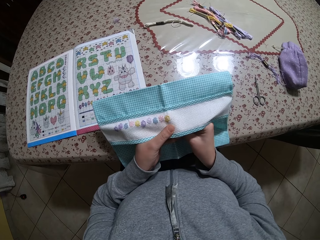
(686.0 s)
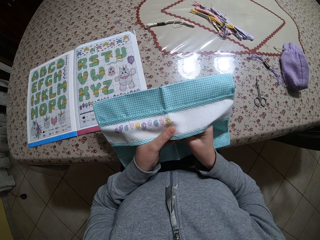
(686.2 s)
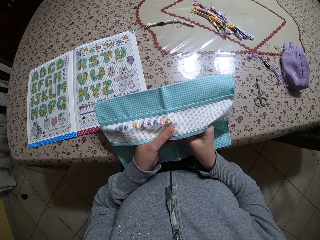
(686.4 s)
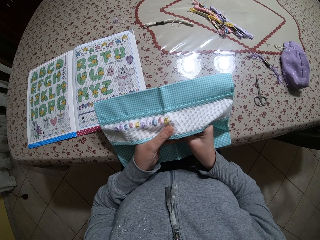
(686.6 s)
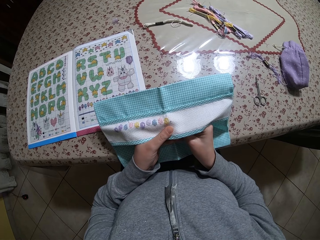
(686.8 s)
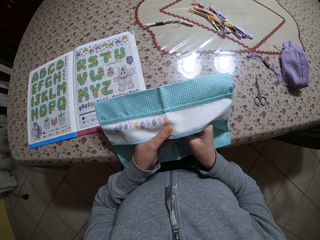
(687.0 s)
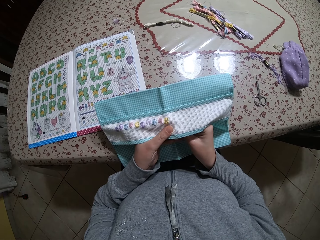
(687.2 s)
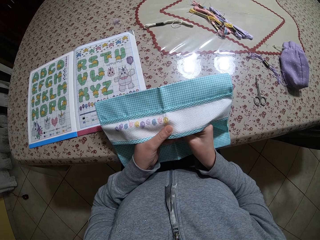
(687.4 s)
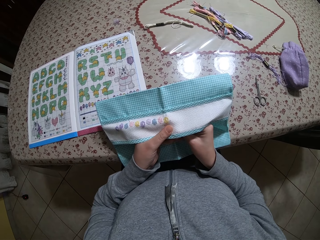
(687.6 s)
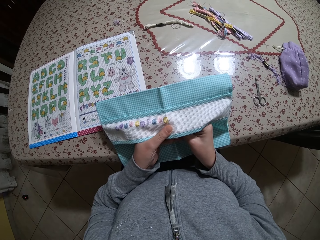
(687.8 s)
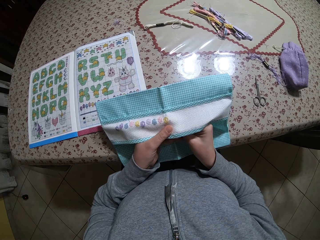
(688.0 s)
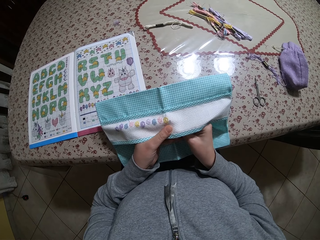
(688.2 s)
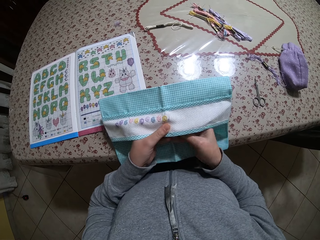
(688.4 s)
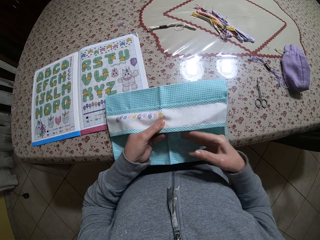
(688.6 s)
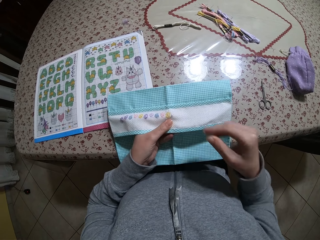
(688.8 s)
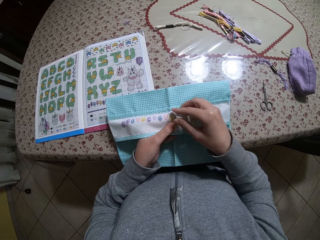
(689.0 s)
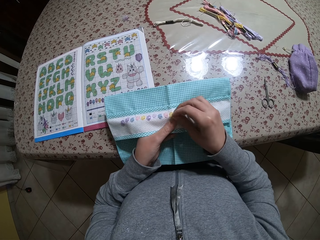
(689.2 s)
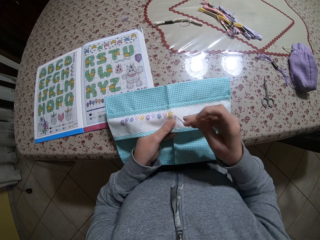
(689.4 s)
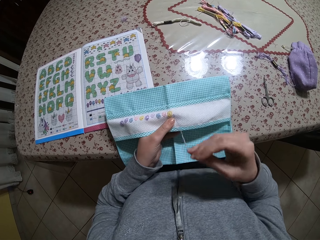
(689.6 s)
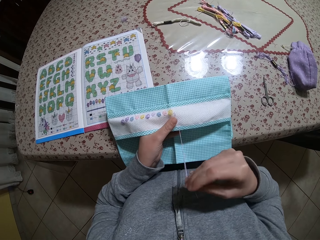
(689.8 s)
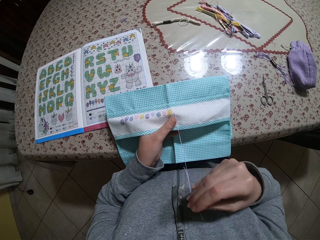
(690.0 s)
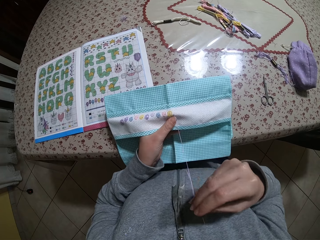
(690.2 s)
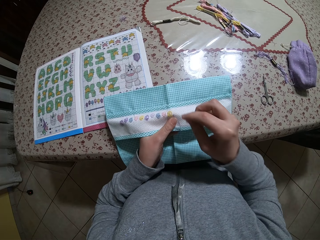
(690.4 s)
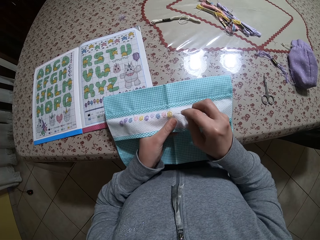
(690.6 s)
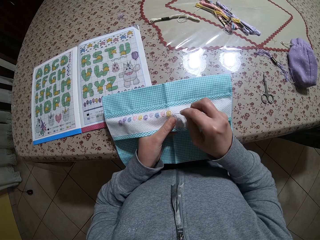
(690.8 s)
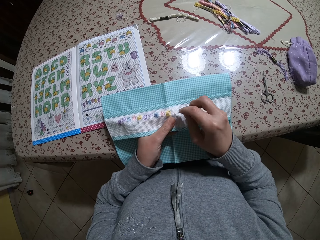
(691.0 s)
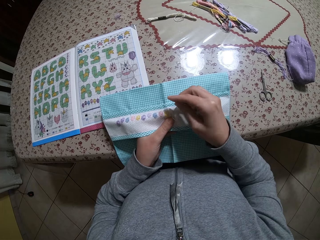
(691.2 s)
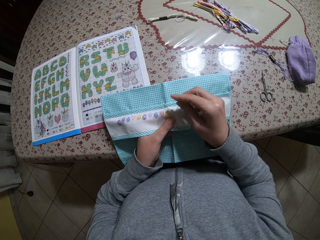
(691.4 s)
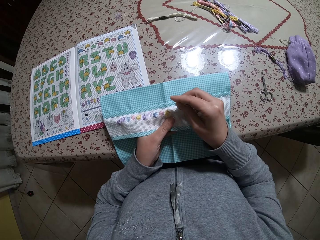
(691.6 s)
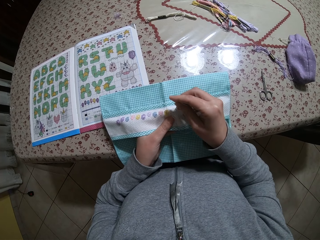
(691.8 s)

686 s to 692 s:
The camera wearer sews the cloth.

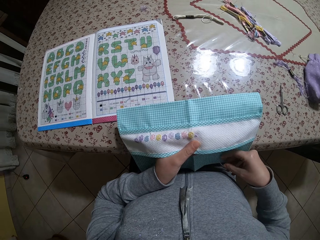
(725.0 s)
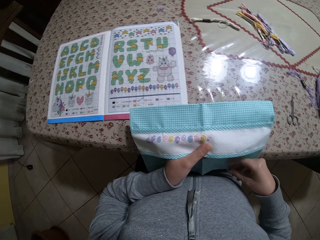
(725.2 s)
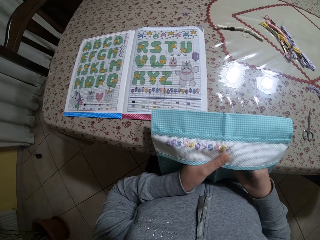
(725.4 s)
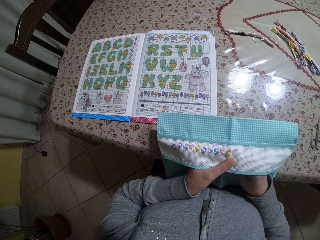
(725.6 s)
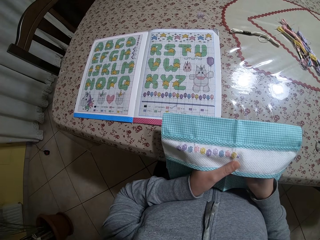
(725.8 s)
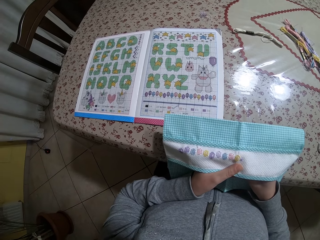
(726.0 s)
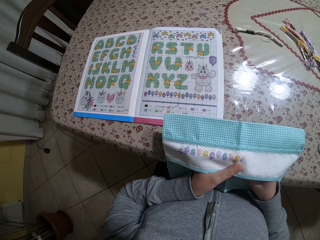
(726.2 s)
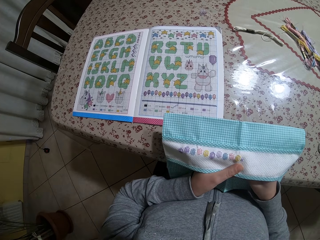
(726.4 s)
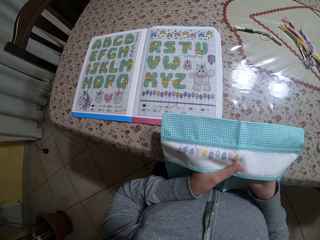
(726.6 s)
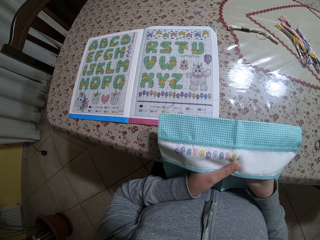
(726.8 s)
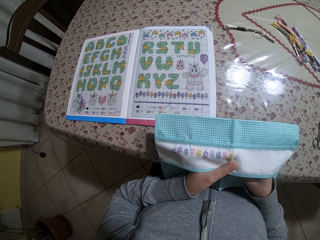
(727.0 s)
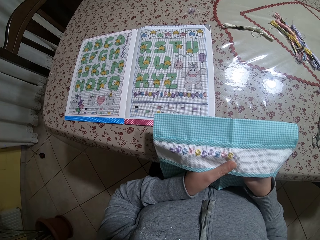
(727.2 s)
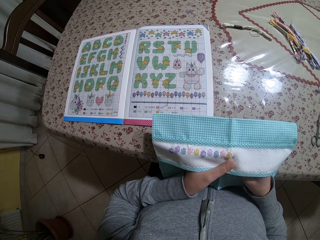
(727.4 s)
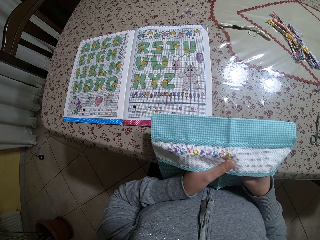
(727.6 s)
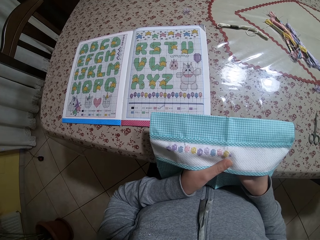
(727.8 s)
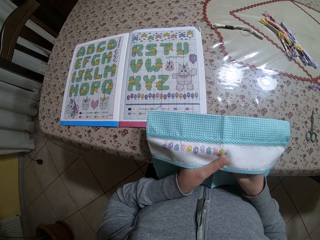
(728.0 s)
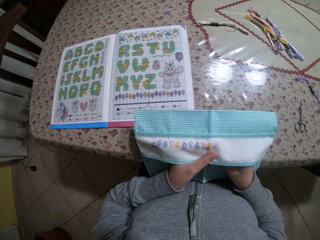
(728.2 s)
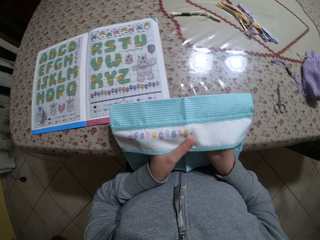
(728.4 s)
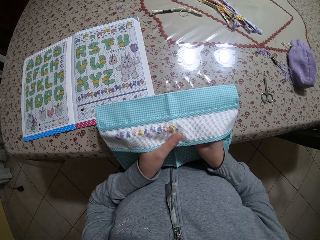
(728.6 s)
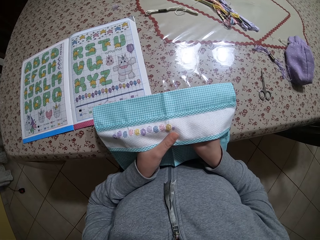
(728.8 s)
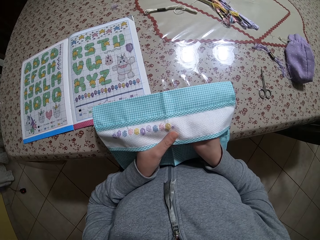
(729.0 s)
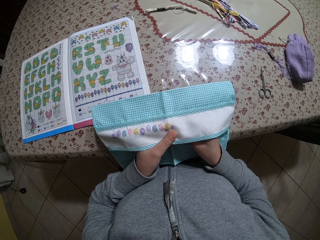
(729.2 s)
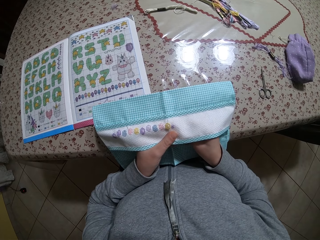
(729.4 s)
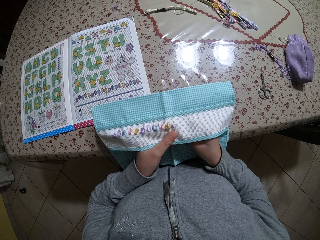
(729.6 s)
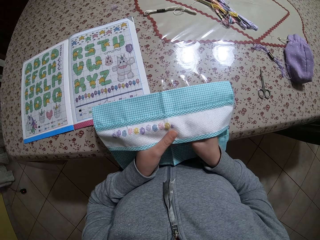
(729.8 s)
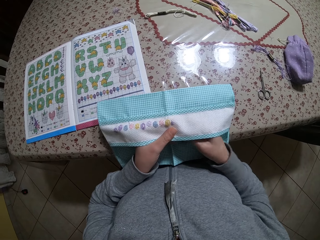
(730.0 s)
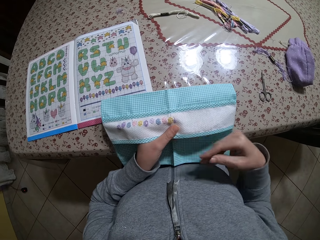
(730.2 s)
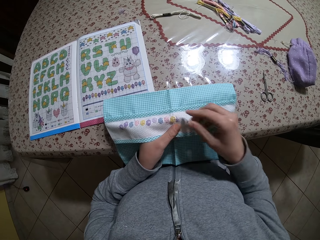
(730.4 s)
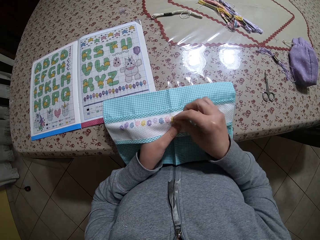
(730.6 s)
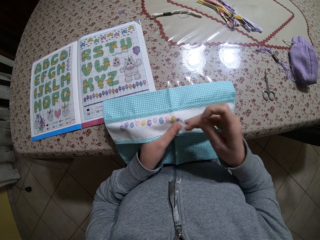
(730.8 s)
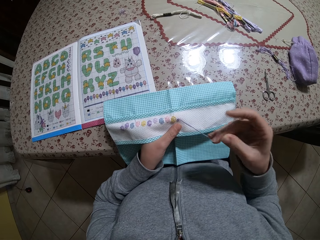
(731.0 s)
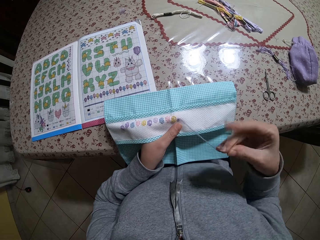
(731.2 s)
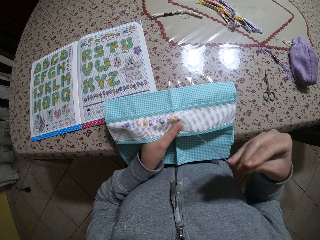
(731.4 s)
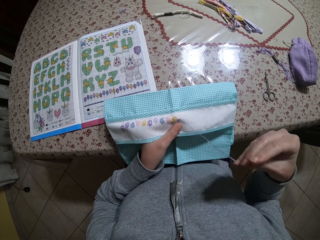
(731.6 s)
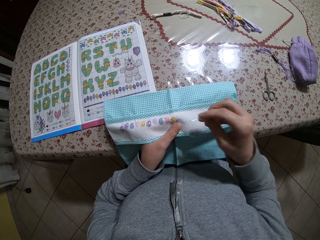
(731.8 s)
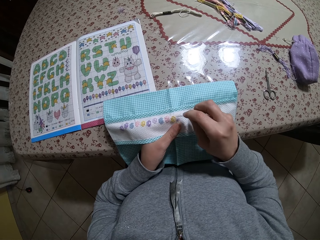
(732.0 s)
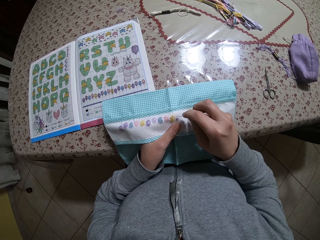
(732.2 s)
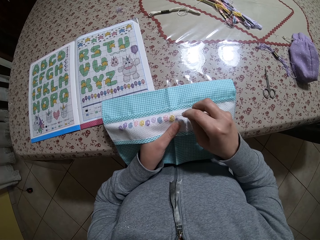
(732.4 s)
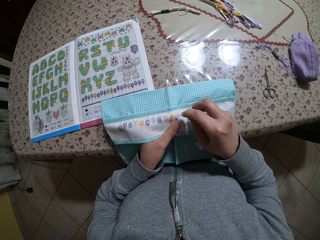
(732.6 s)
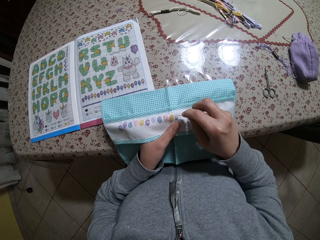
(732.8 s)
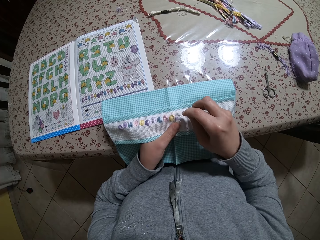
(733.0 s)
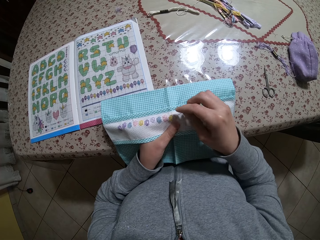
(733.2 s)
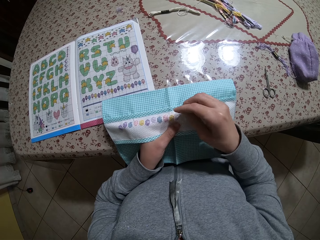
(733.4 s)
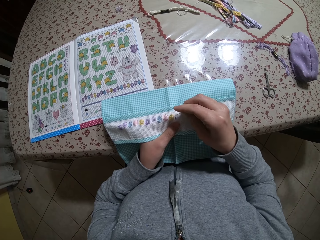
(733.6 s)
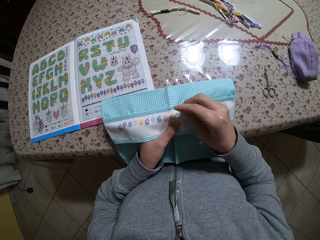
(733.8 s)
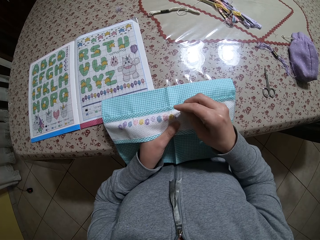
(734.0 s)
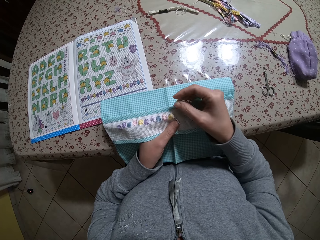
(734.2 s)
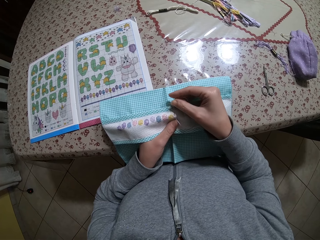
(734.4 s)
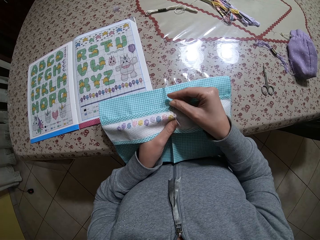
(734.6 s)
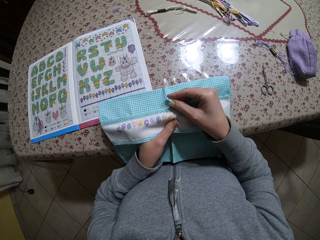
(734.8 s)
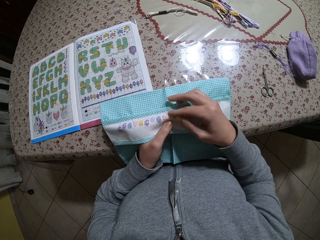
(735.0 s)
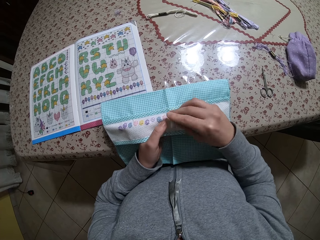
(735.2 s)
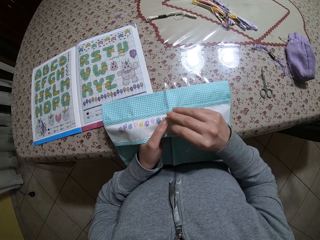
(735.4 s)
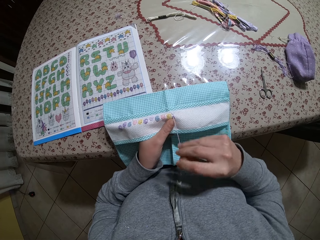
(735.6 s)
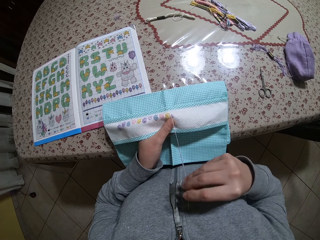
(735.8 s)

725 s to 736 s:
The camera wearer looks at the cloth. They sew the cloth.

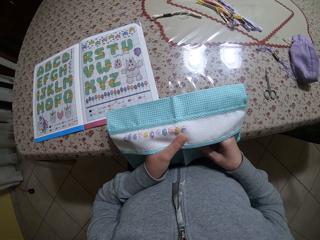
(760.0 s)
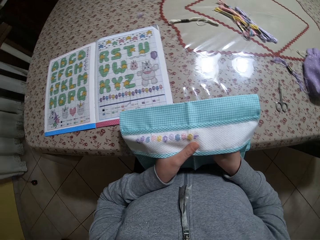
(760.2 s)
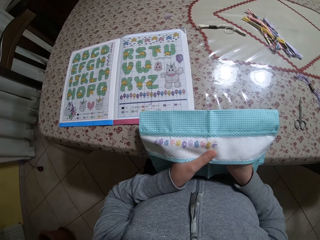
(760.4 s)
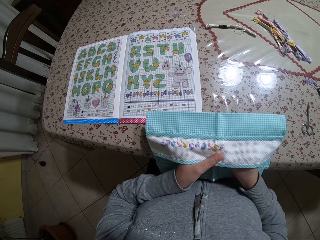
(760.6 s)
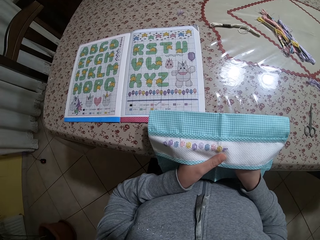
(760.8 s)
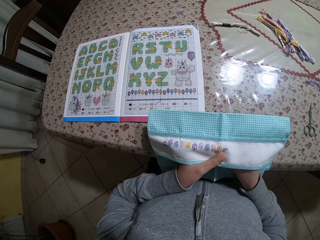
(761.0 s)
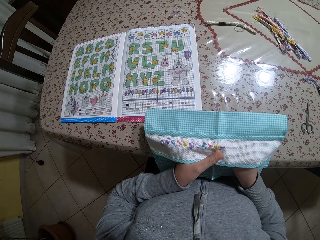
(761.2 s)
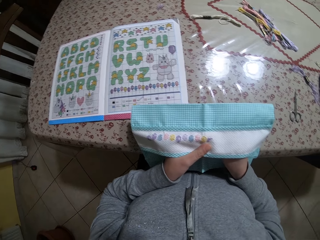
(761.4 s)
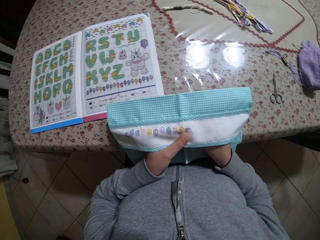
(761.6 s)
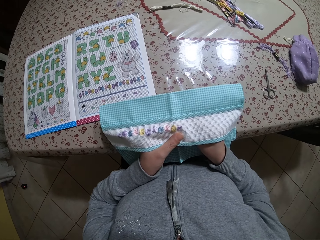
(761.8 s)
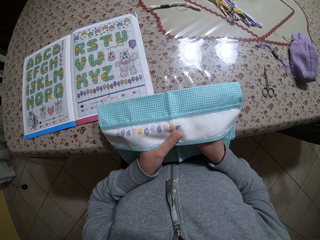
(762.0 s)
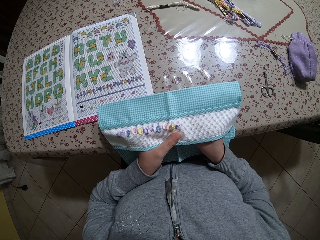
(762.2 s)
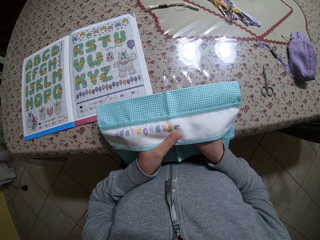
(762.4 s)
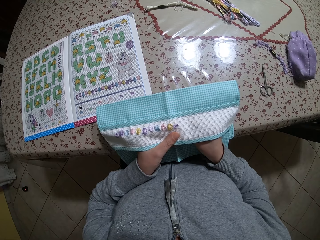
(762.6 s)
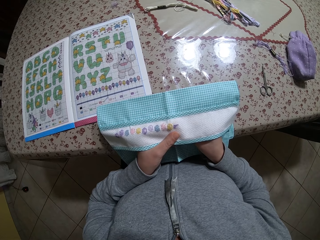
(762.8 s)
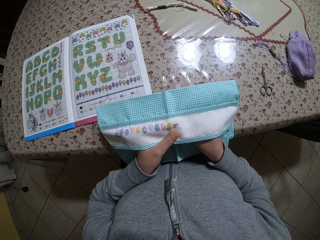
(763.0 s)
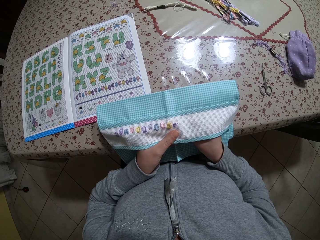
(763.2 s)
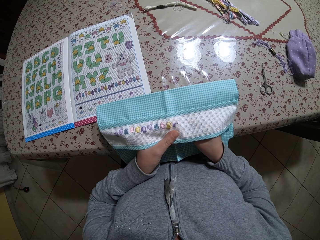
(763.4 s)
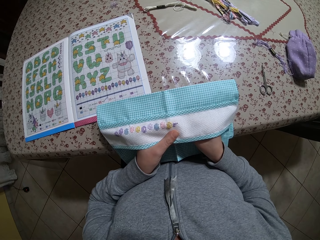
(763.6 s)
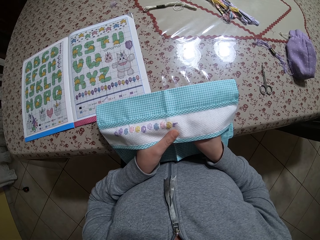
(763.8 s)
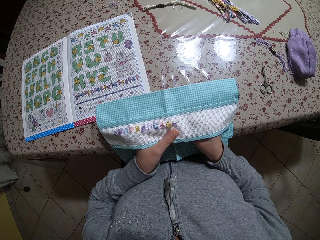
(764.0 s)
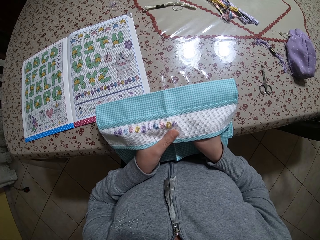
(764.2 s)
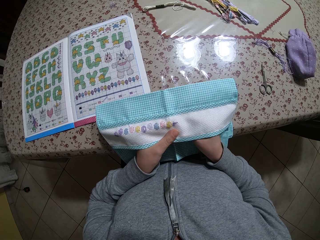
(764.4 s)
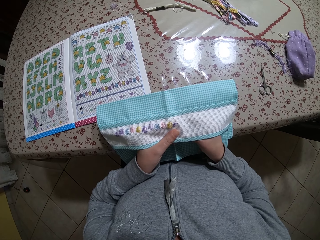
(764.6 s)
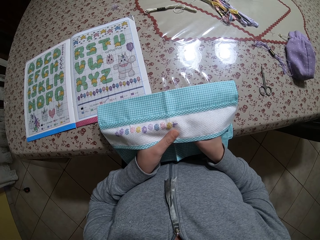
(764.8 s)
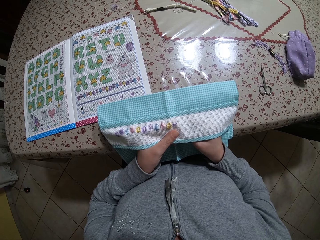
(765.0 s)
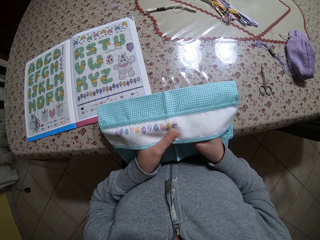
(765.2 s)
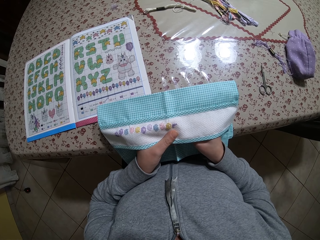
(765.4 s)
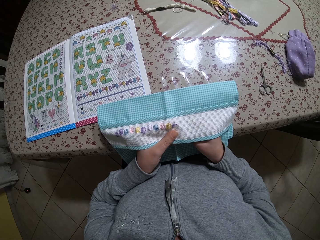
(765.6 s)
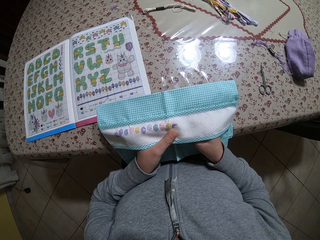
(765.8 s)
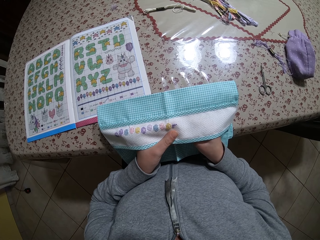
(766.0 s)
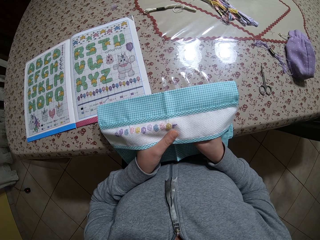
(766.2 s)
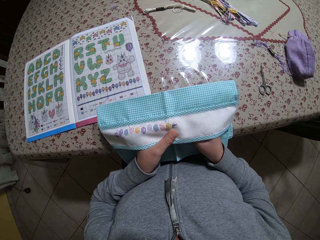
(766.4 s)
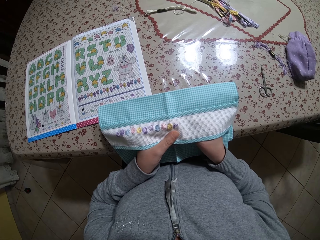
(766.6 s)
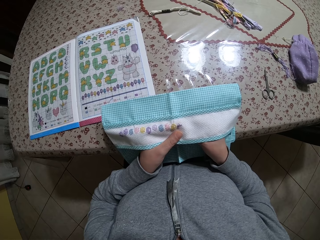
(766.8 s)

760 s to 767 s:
The camera wearer compares patterns on the cloth.
